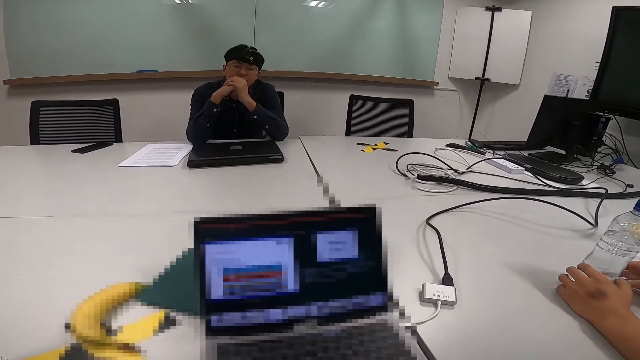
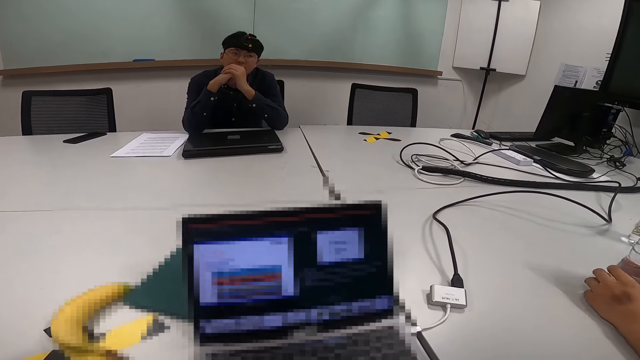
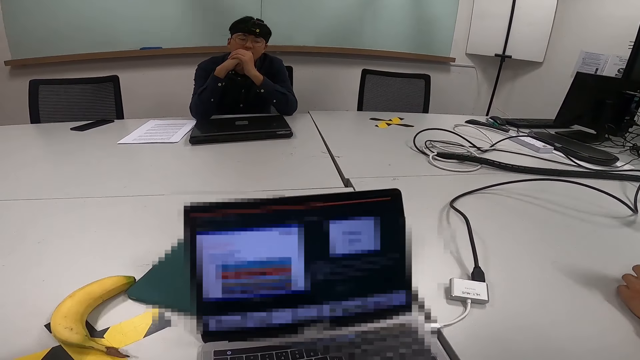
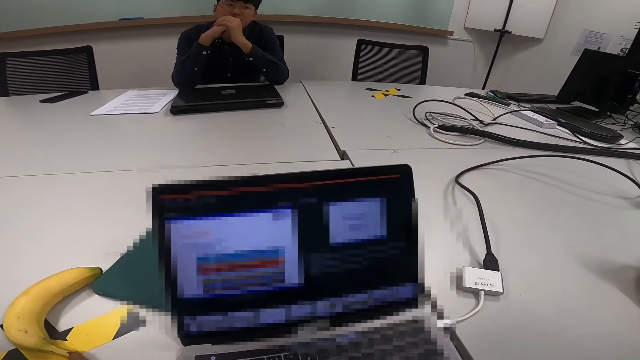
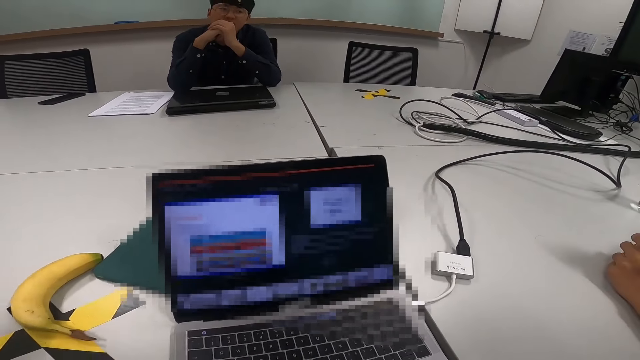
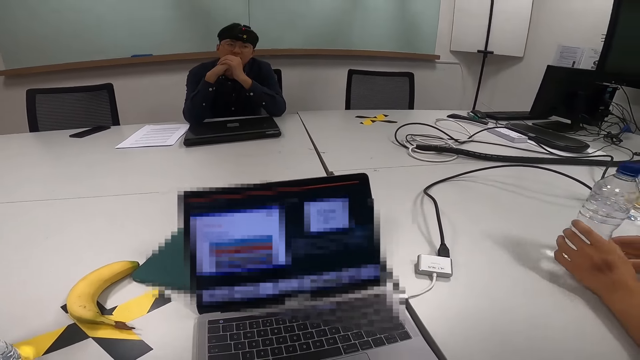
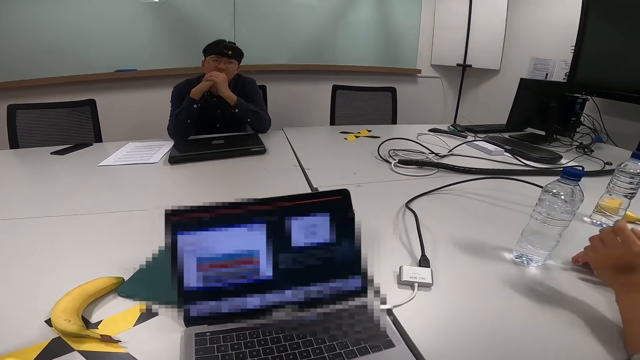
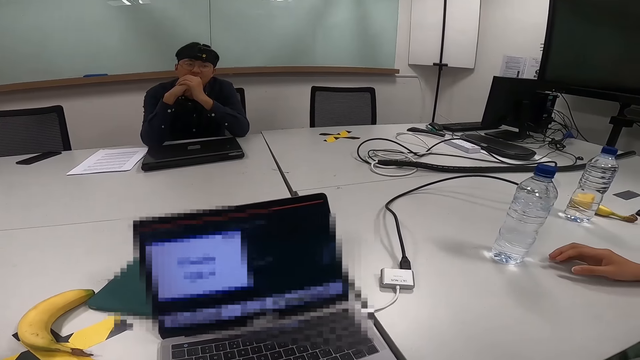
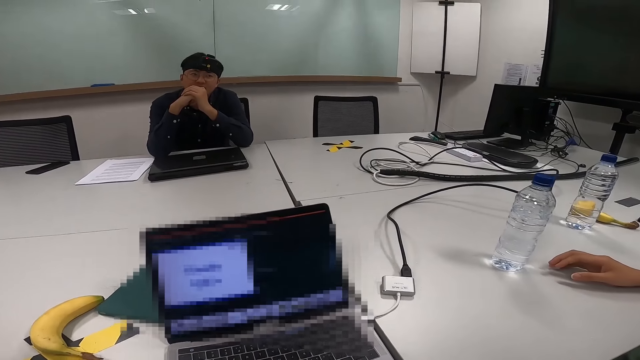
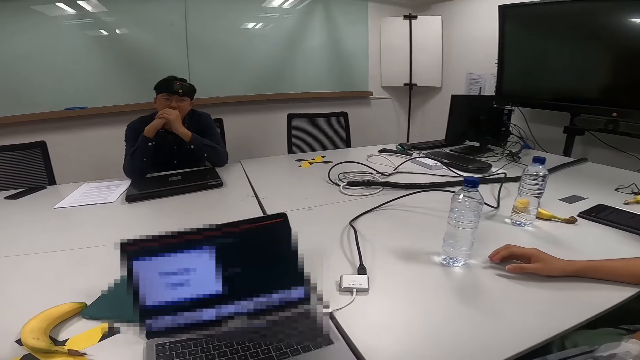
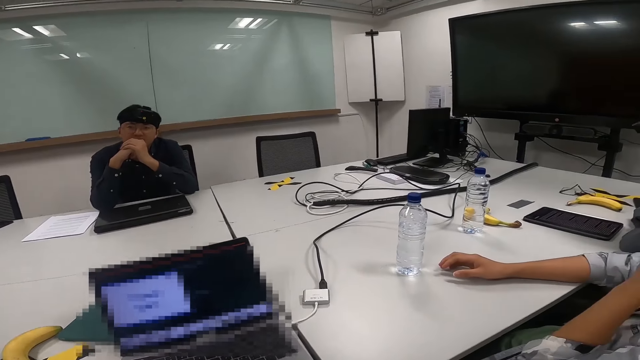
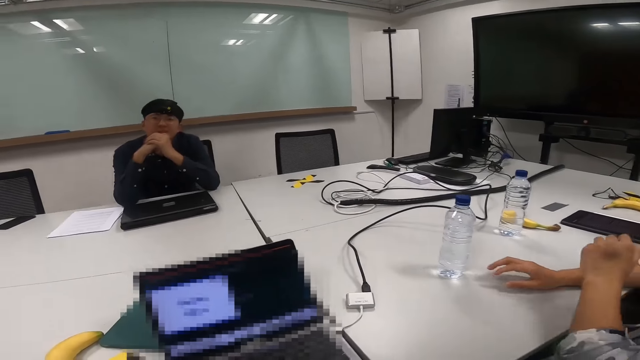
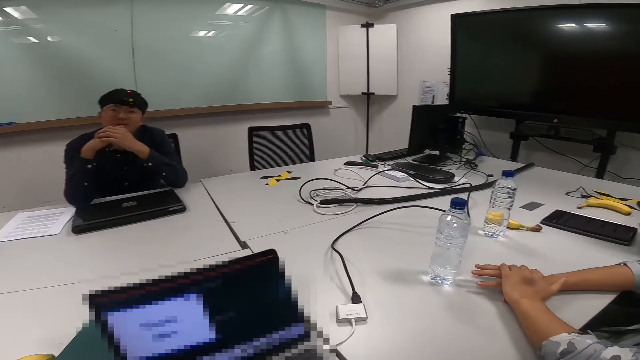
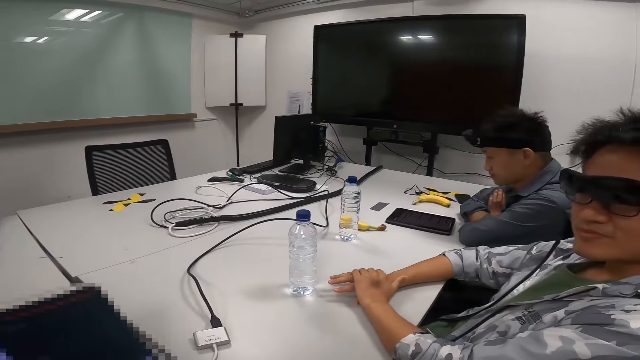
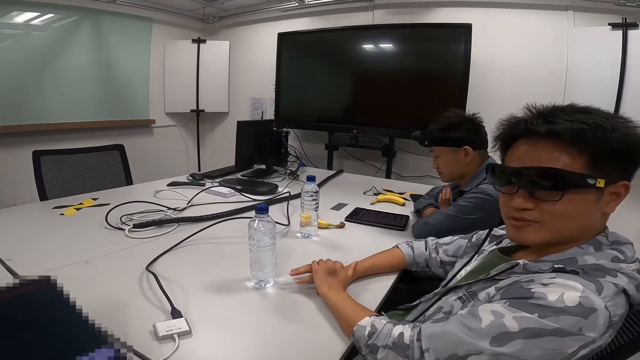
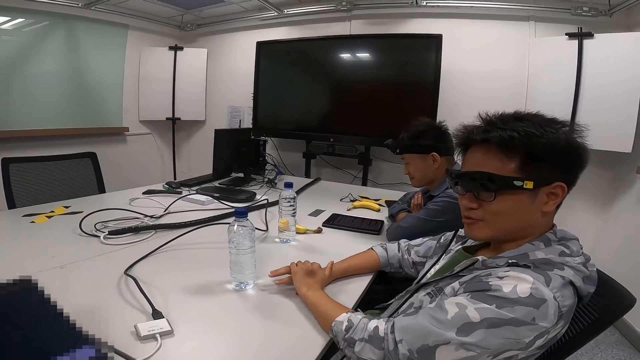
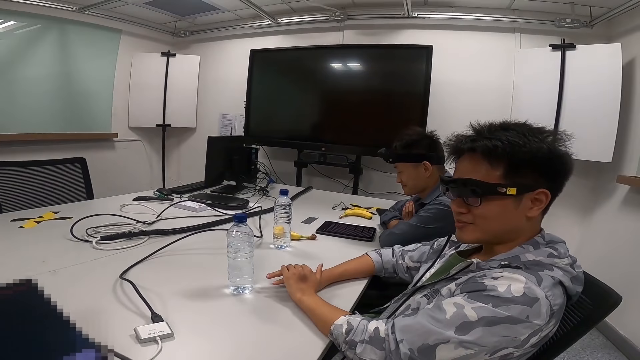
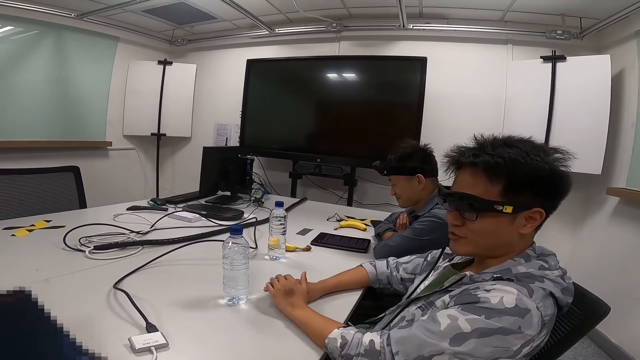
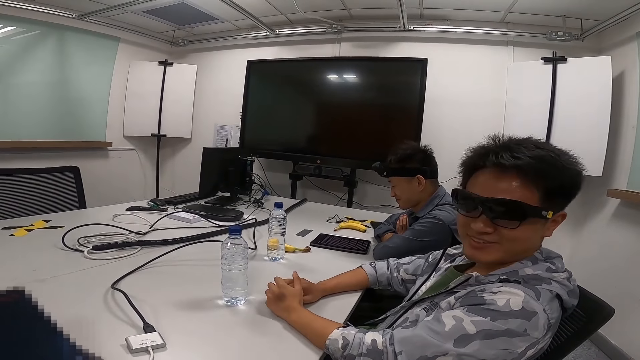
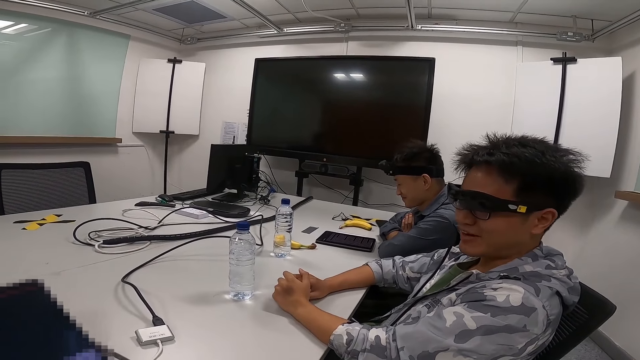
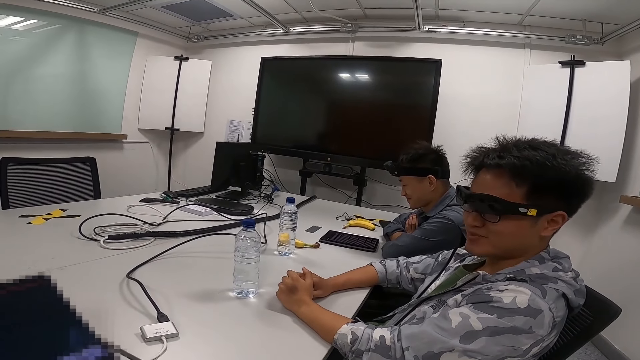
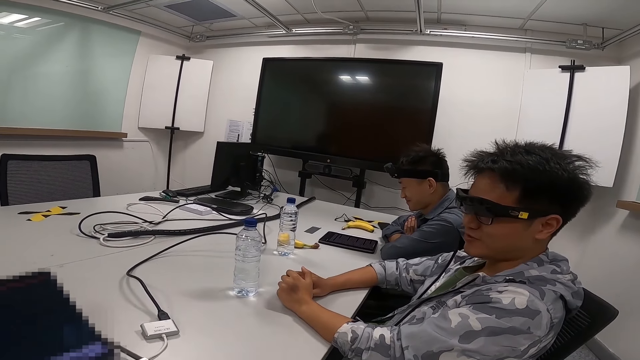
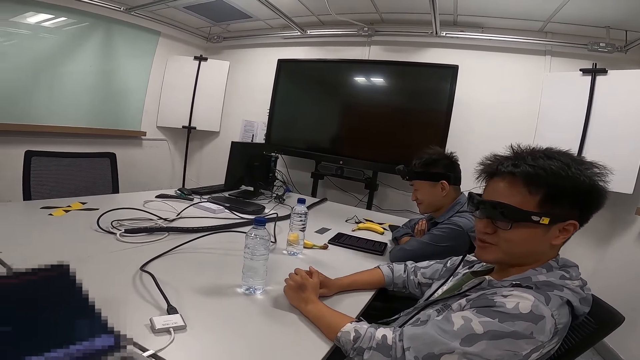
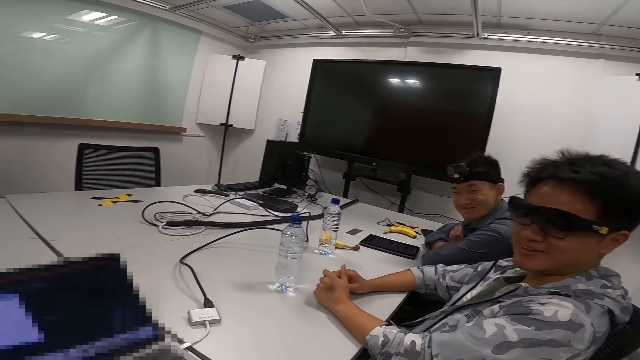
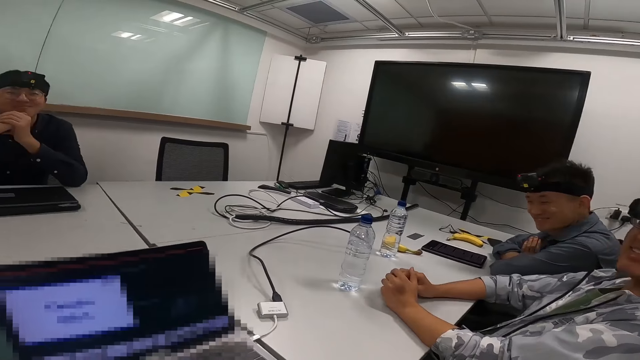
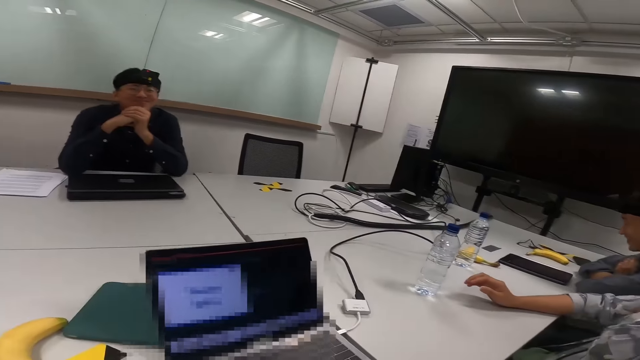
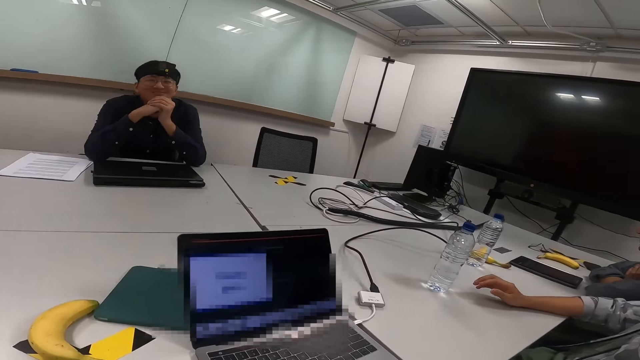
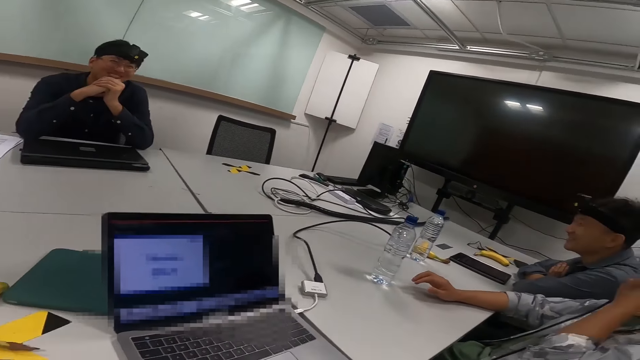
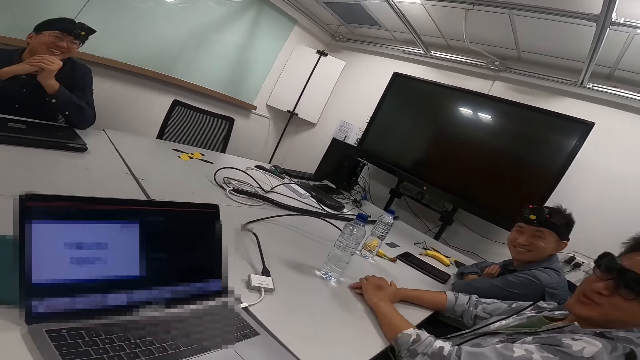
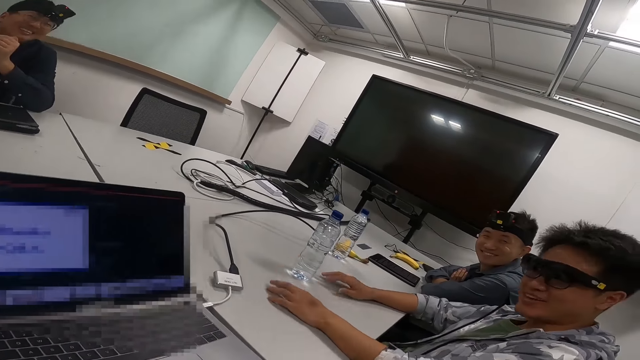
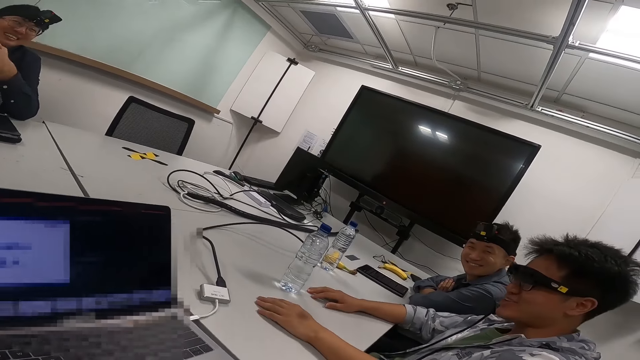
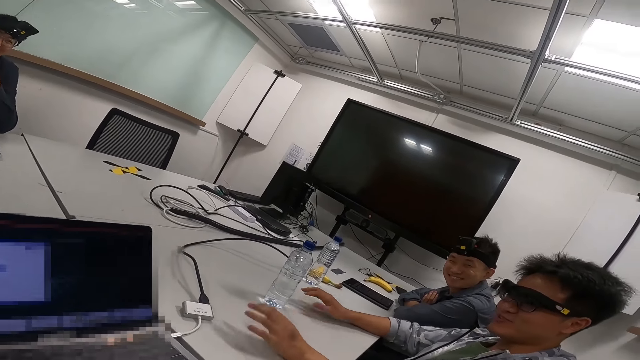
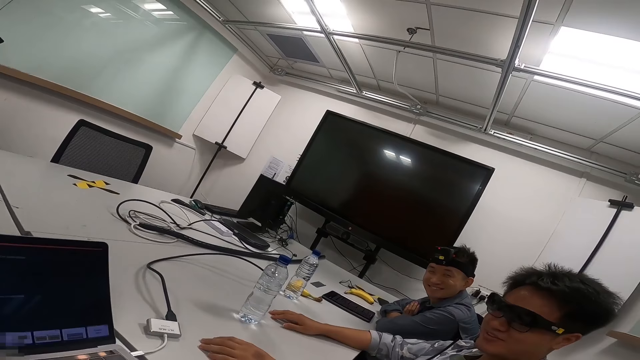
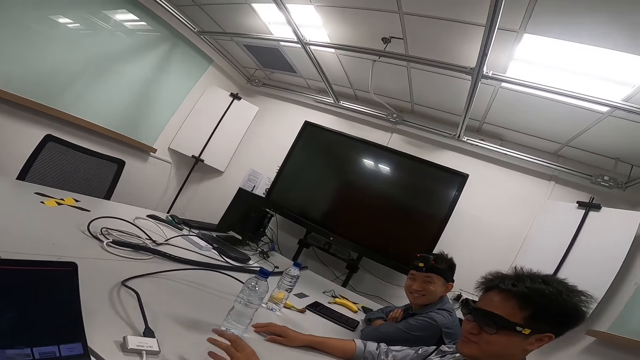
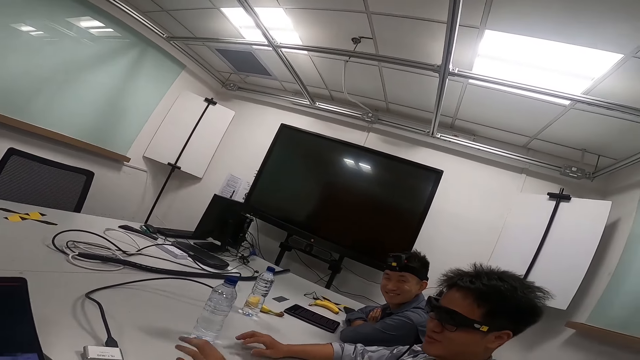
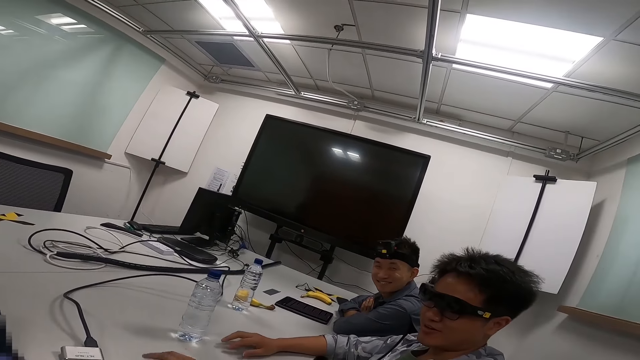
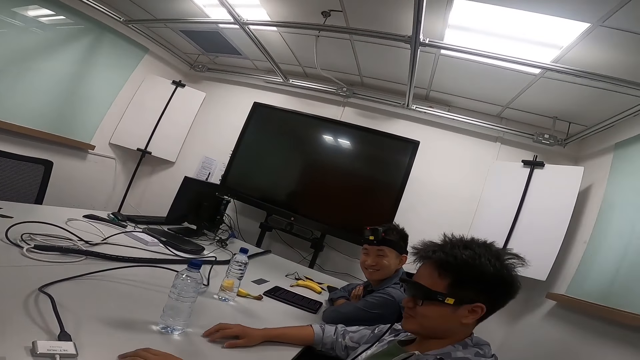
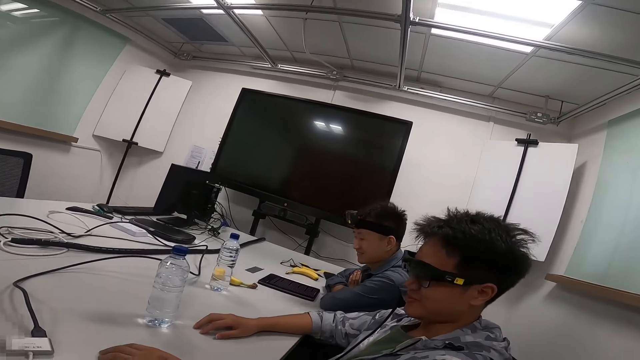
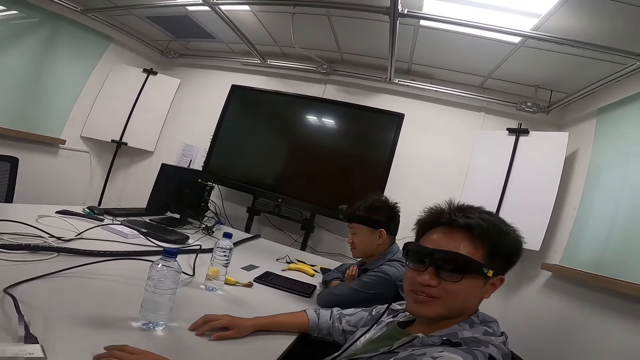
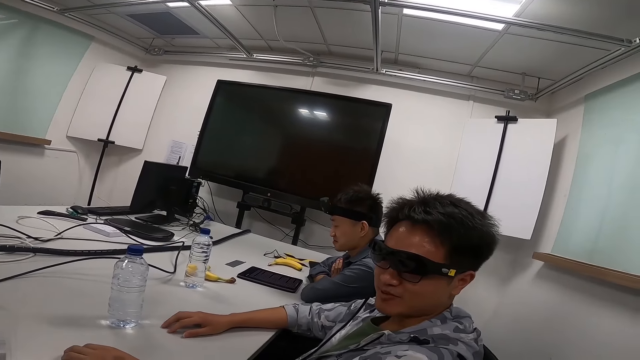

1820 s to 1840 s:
The camera wearer moves the document to another page. They look at the man. The man moves the left hand. The man moves the hands.
